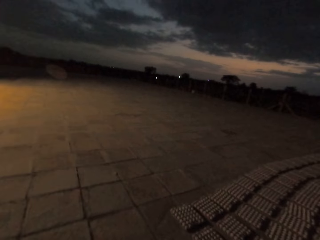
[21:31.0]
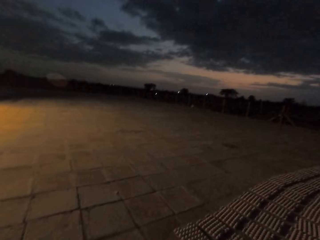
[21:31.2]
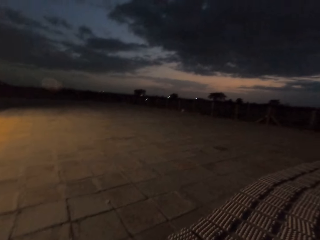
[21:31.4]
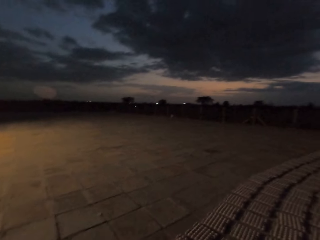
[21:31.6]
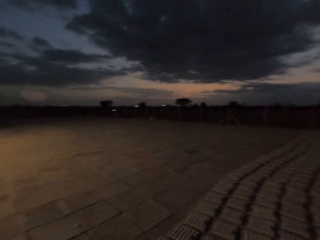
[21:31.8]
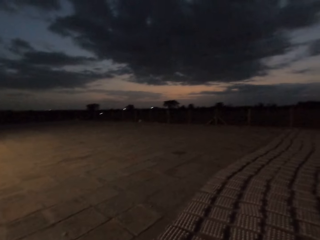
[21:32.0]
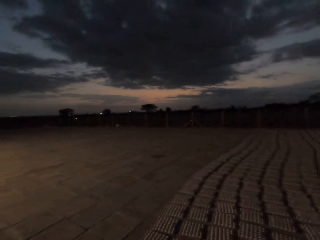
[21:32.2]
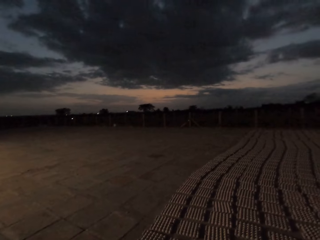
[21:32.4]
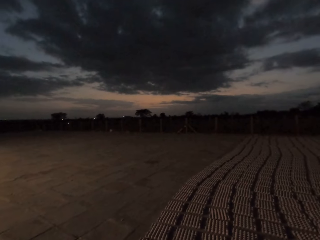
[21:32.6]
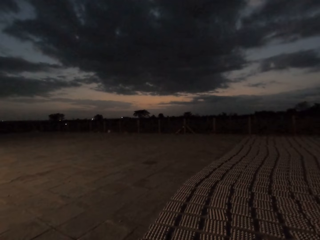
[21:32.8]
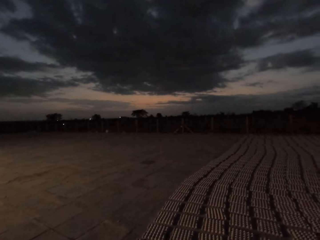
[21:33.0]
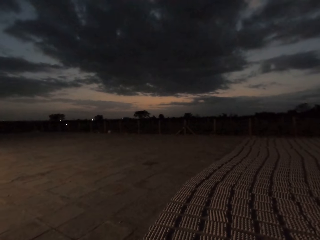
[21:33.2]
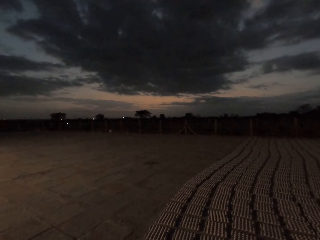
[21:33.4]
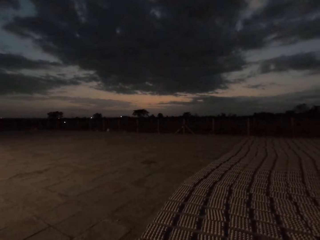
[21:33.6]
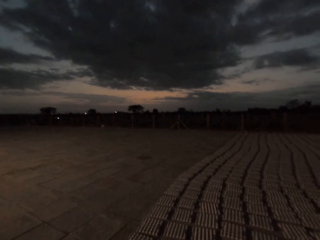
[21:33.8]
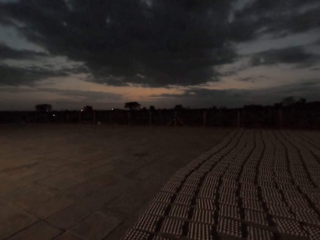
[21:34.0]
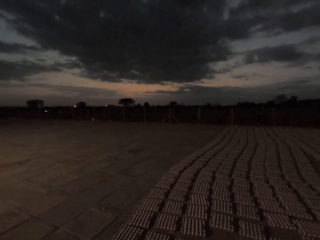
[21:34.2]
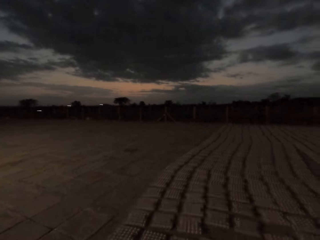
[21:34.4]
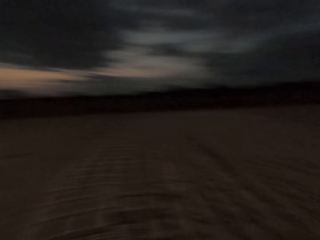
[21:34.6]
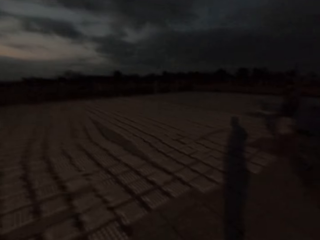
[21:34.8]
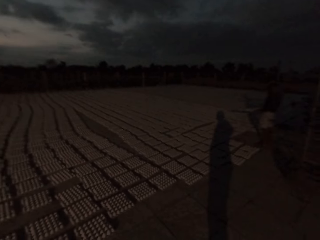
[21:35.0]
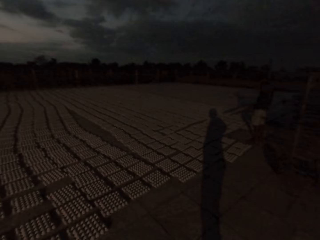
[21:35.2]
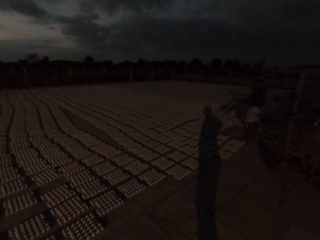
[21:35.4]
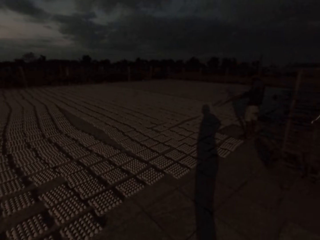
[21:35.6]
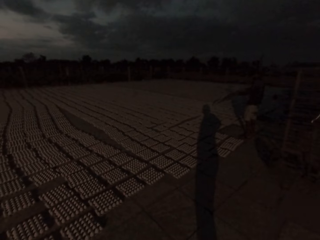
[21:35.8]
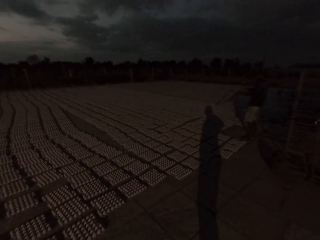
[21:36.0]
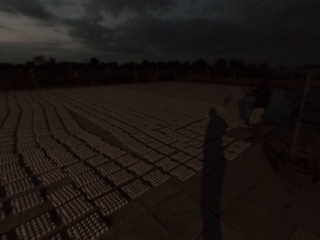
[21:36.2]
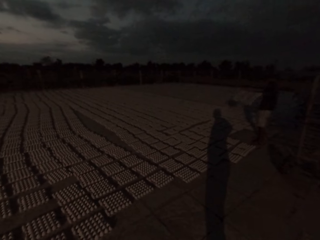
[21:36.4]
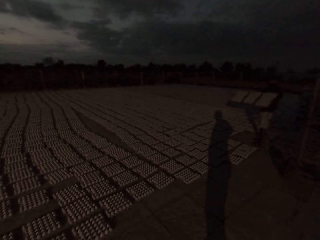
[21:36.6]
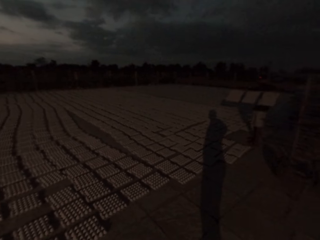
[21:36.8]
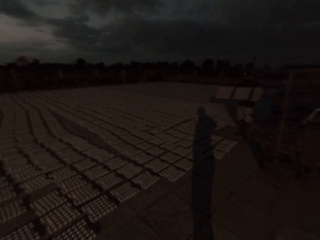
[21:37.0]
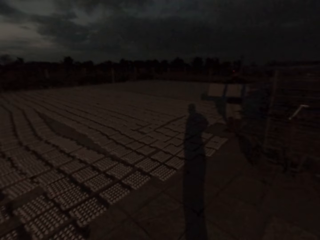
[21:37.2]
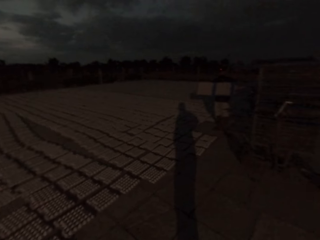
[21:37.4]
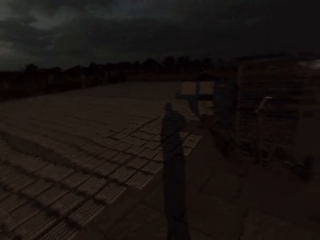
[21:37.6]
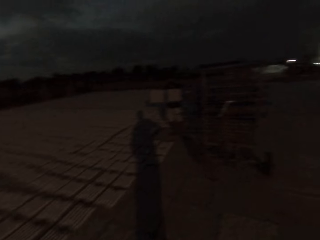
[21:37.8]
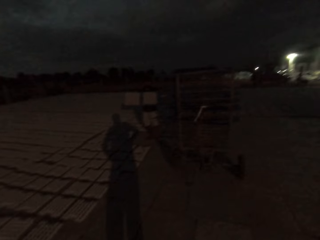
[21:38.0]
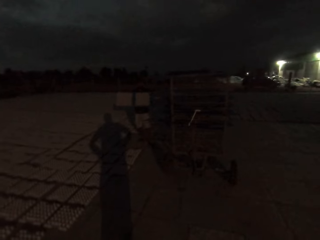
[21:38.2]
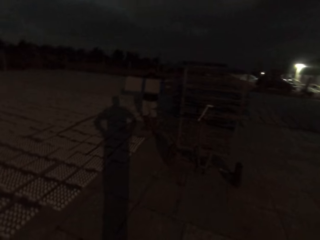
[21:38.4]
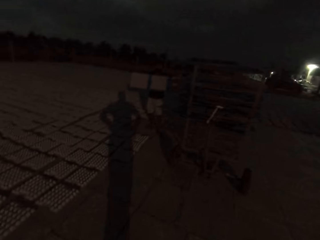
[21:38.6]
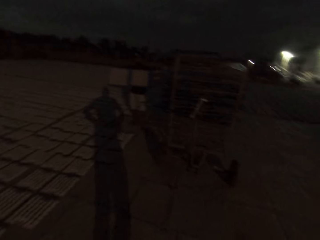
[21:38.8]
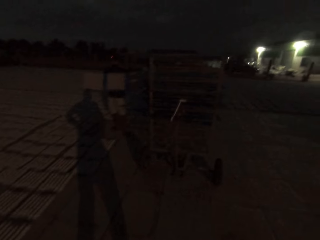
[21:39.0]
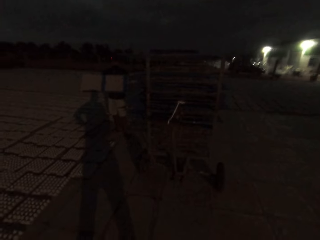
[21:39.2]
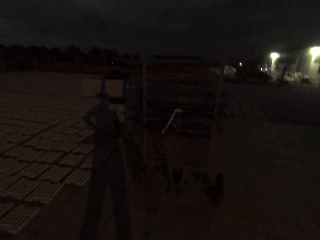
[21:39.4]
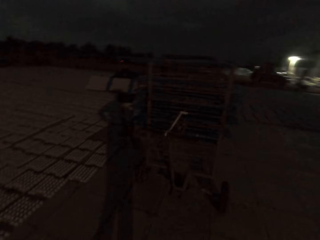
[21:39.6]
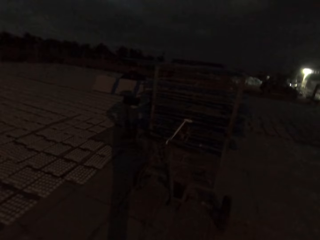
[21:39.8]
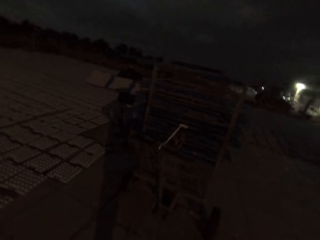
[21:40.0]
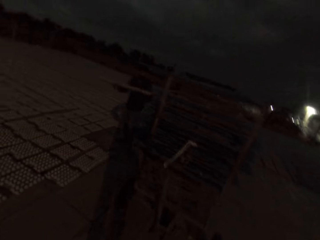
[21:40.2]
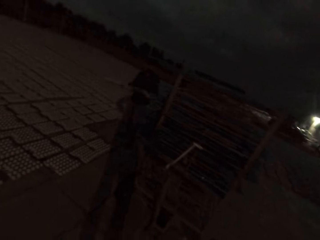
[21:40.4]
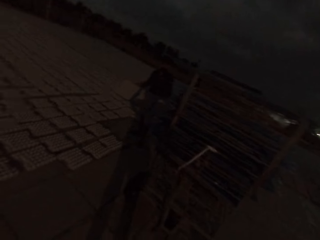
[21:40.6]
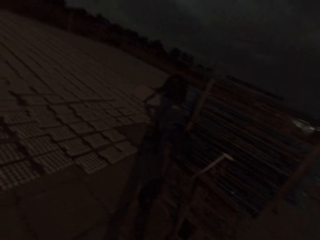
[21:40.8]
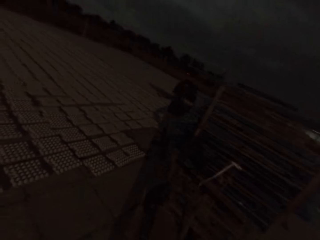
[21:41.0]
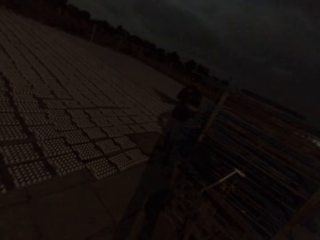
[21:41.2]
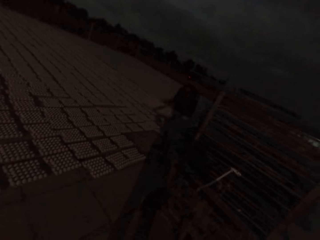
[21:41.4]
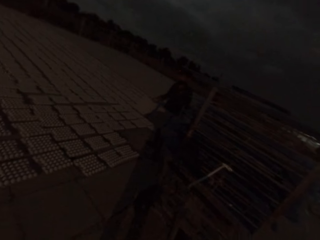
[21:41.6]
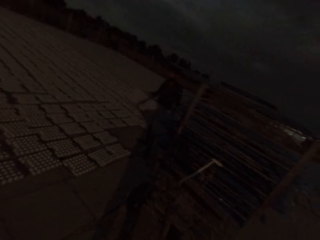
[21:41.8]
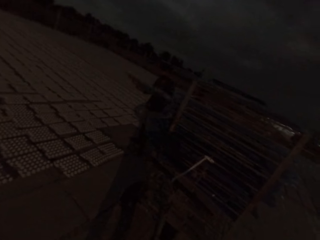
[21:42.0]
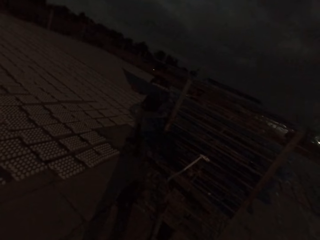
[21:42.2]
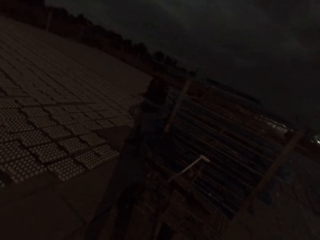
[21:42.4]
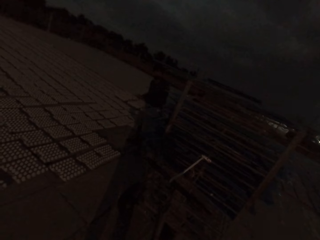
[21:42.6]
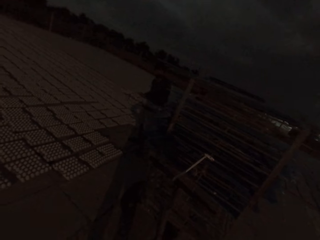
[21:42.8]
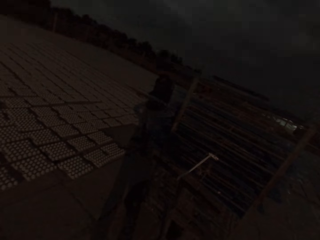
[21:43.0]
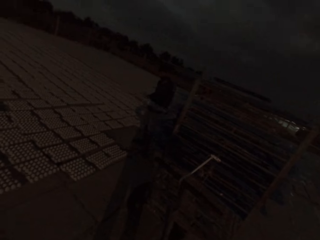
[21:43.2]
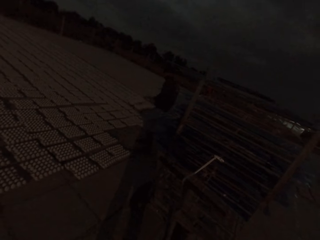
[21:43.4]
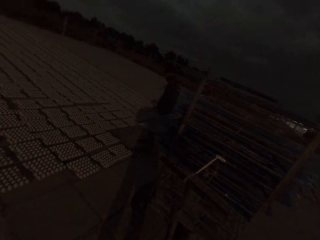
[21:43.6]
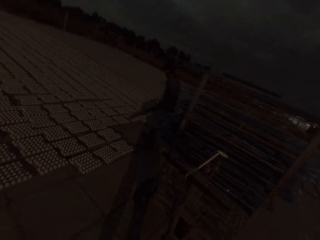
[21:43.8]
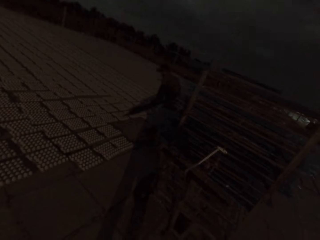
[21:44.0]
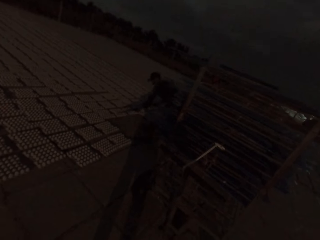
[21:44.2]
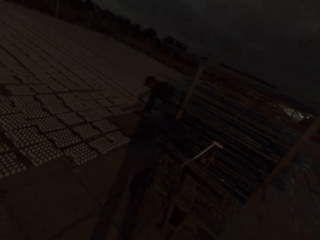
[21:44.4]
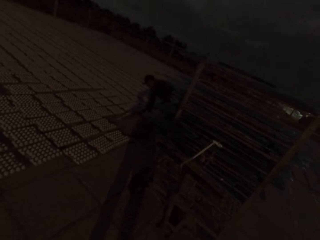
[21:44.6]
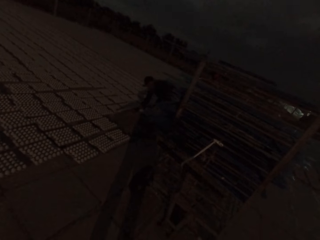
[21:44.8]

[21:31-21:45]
The man makes a hand gesture. He holds a tray with both hands. The camera wearer walks around the field. The man swings the tray with both hands.

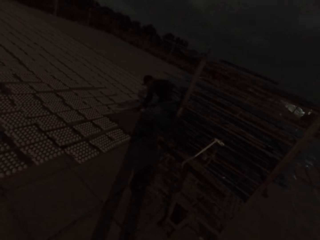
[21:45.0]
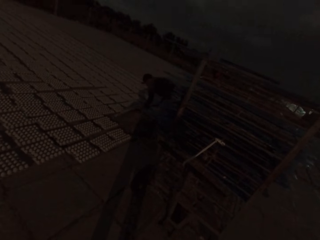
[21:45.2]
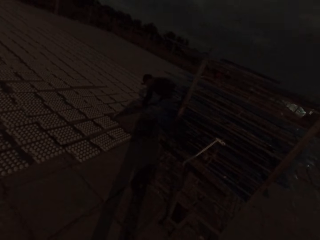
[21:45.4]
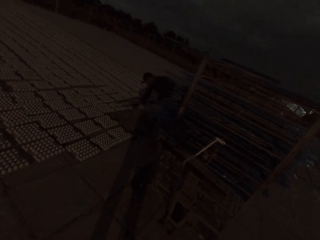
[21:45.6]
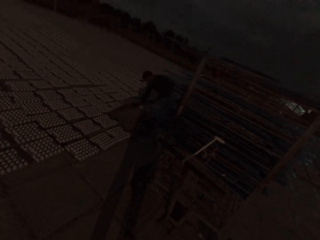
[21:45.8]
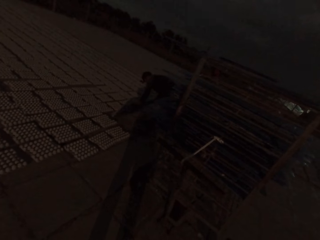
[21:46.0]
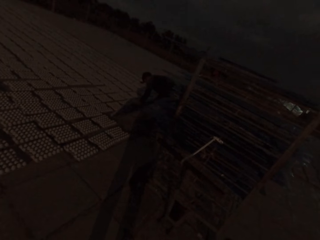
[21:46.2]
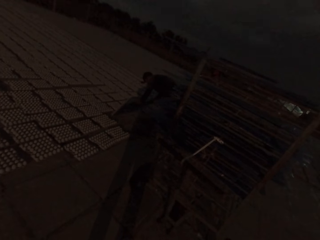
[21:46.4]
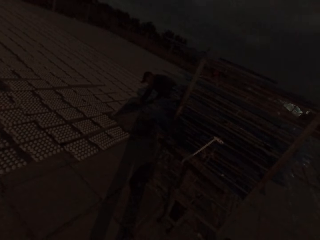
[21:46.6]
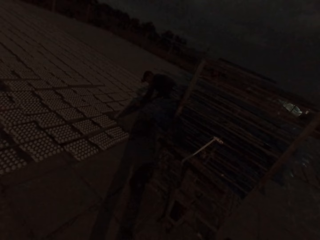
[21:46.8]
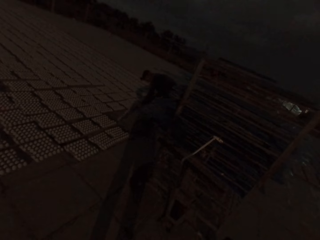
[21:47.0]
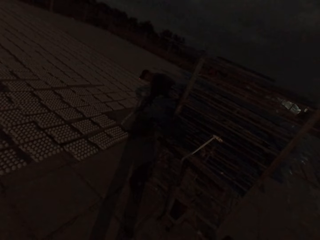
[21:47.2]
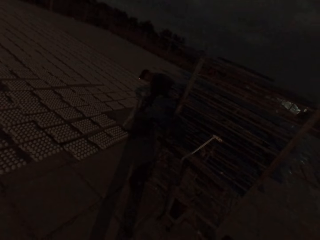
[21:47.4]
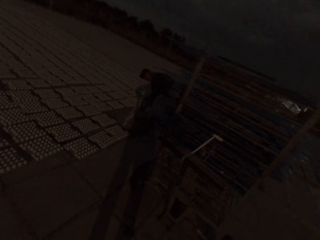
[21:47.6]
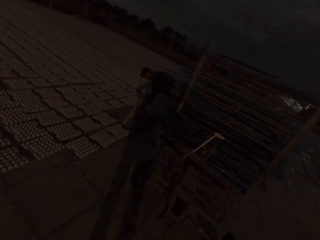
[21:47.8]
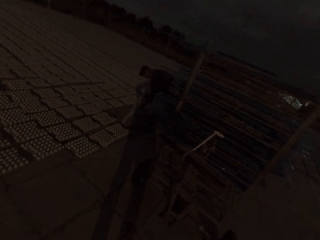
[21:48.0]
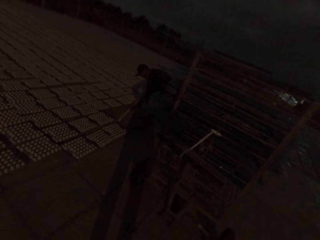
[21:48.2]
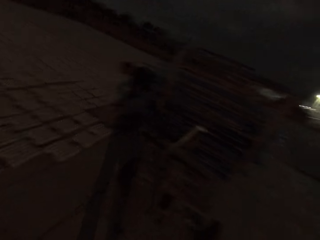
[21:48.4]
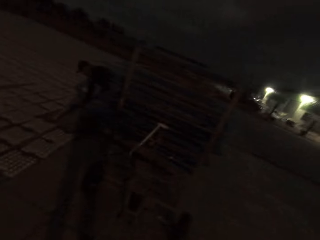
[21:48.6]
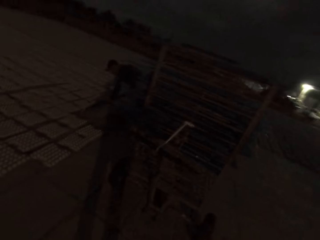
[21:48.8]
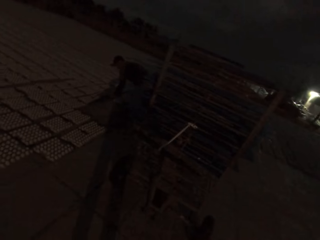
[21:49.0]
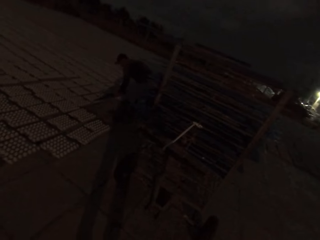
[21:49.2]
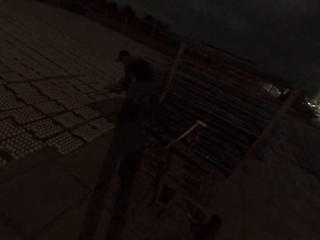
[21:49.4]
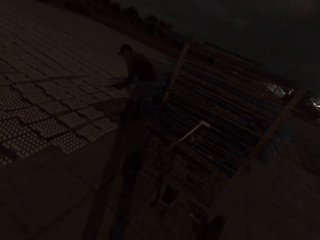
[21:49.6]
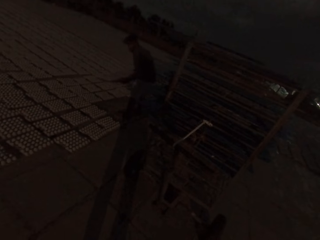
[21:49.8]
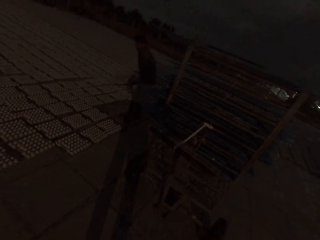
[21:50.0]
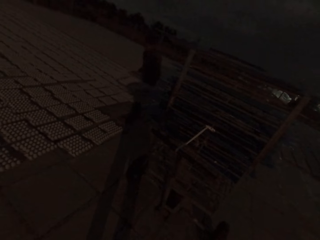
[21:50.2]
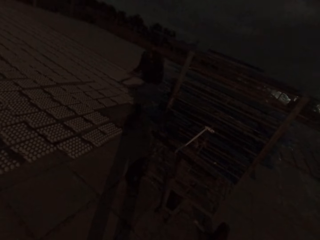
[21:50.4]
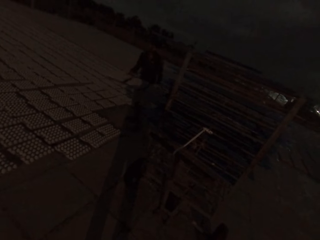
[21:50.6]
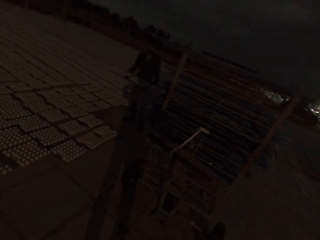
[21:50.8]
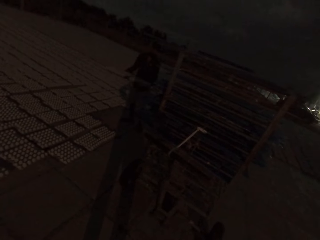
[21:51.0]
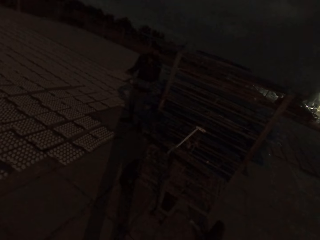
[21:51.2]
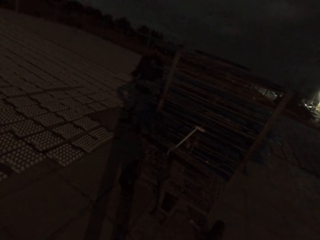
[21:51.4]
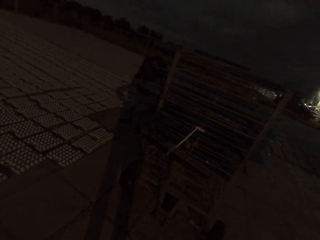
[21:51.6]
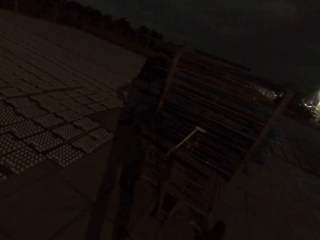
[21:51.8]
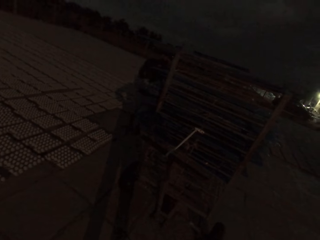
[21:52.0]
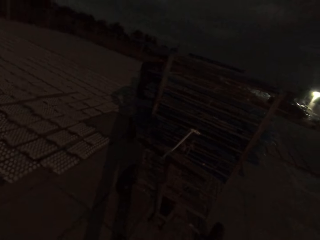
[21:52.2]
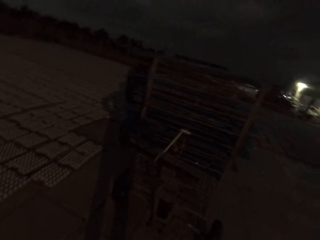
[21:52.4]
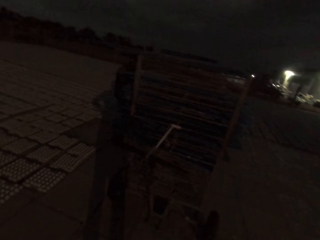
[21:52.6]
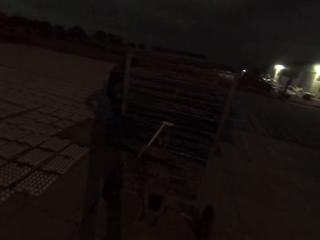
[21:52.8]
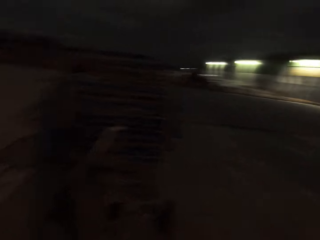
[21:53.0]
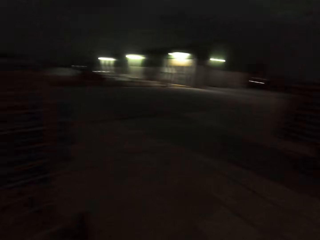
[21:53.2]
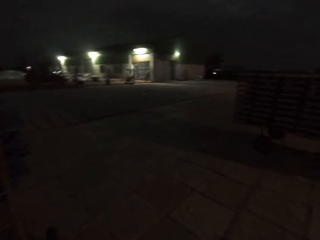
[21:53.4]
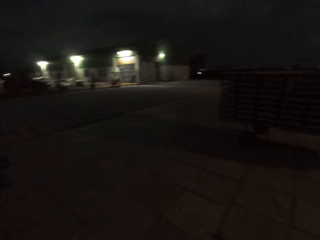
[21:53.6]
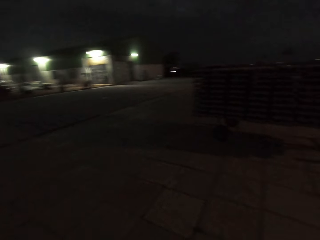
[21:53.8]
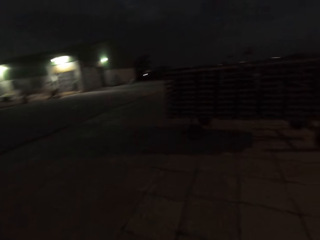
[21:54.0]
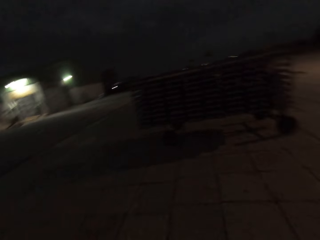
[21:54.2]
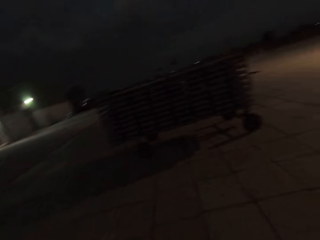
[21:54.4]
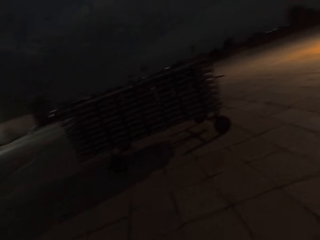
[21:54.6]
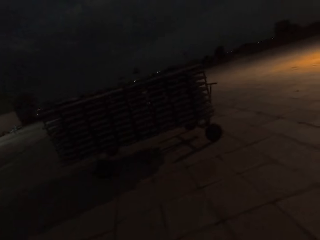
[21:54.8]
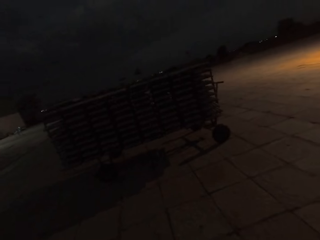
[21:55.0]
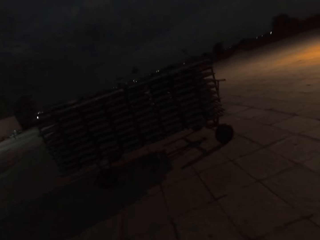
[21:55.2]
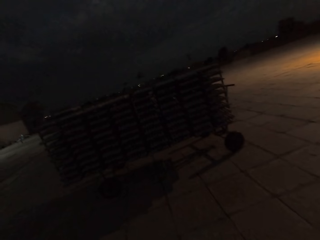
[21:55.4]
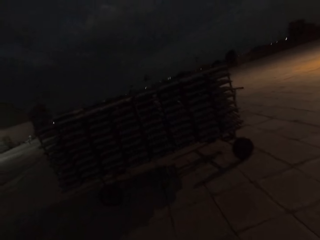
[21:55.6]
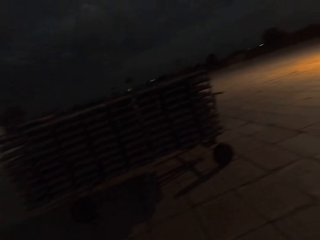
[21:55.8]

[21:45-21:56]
The man inserts the tray into the storage rack with both hands. The camera wearer looks around the field.
